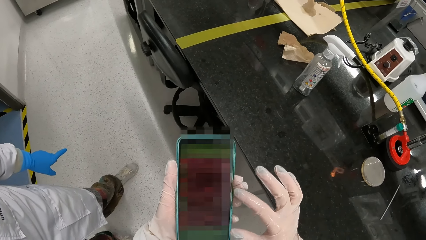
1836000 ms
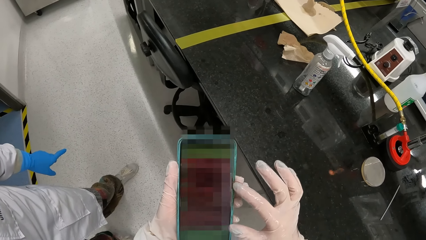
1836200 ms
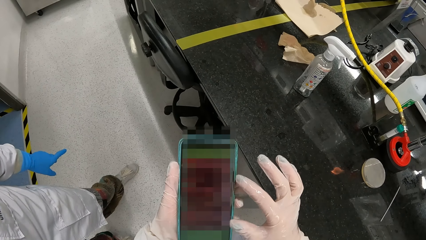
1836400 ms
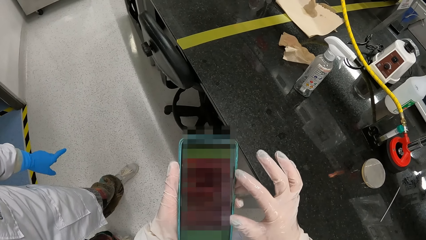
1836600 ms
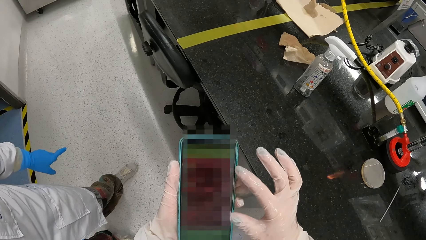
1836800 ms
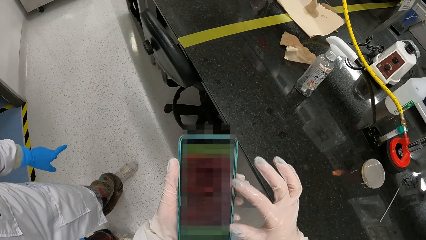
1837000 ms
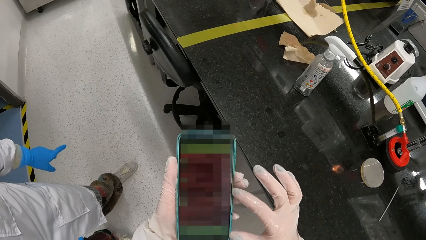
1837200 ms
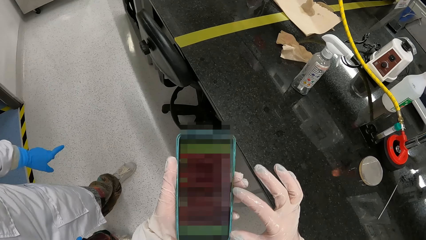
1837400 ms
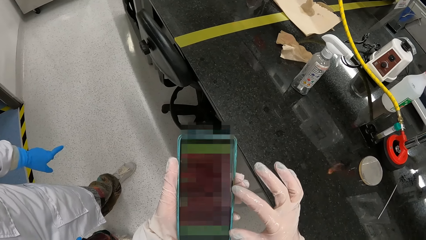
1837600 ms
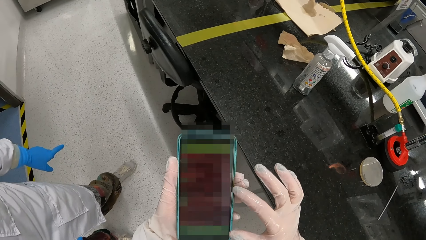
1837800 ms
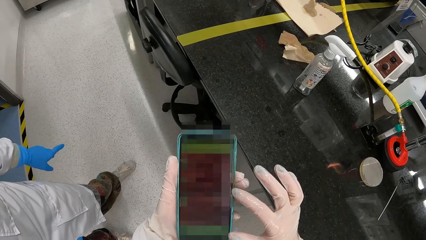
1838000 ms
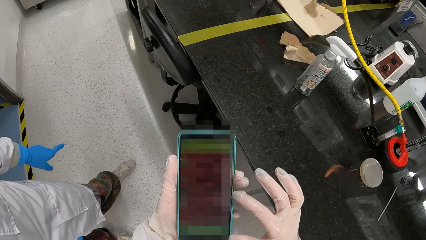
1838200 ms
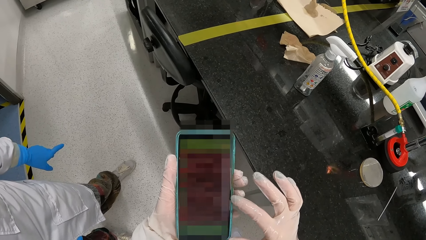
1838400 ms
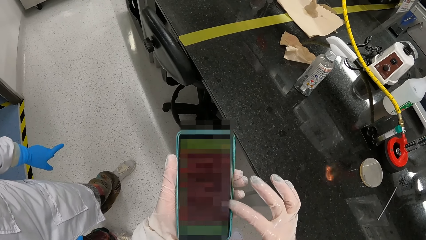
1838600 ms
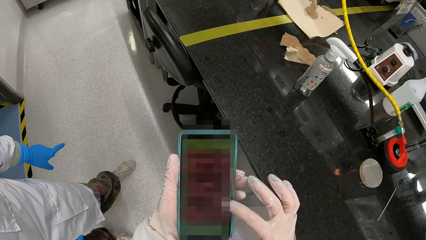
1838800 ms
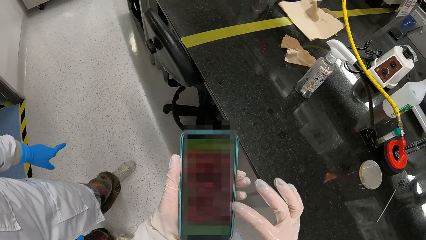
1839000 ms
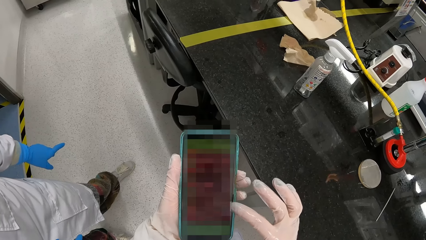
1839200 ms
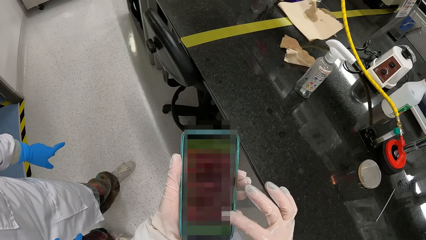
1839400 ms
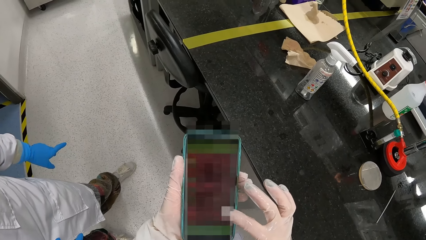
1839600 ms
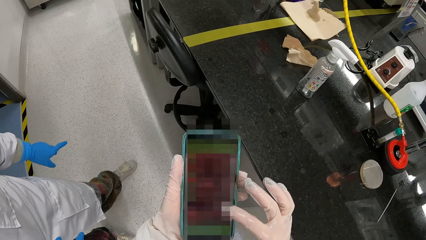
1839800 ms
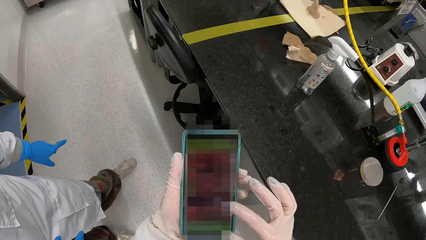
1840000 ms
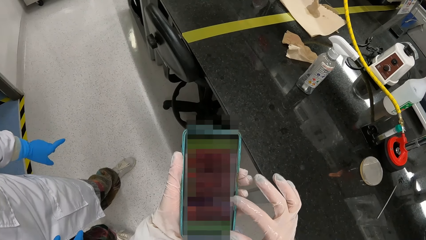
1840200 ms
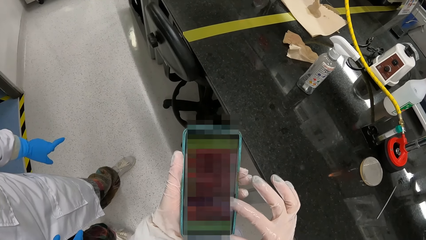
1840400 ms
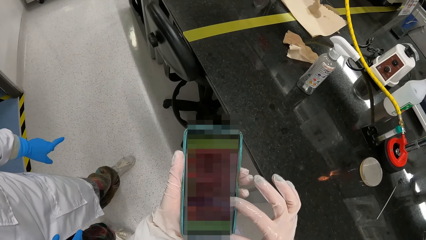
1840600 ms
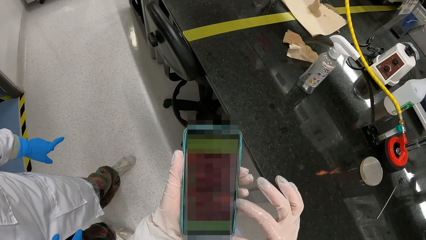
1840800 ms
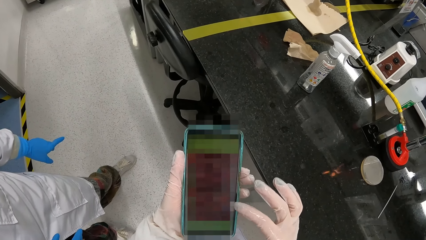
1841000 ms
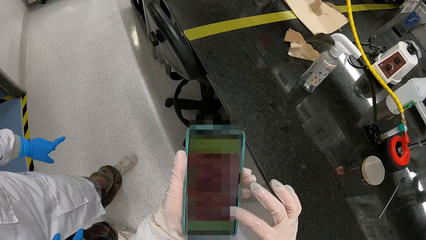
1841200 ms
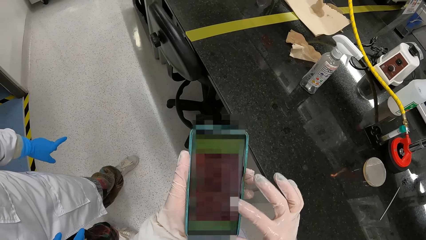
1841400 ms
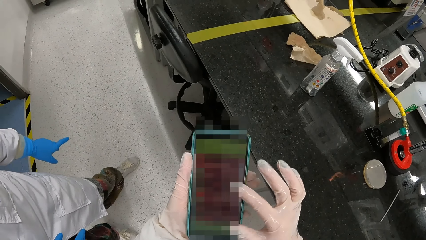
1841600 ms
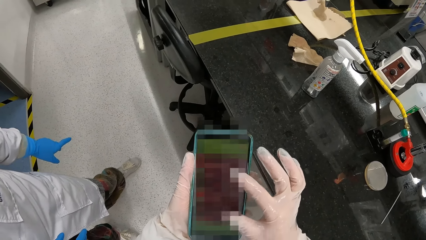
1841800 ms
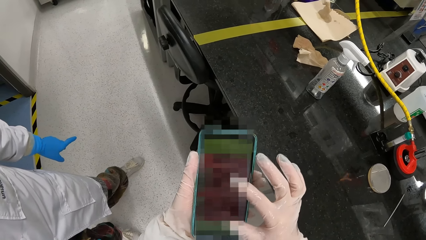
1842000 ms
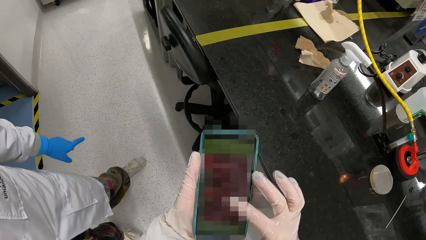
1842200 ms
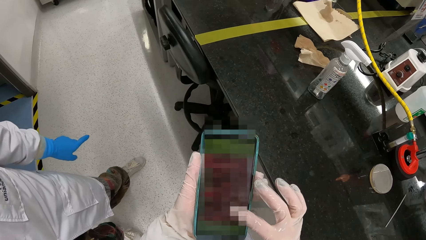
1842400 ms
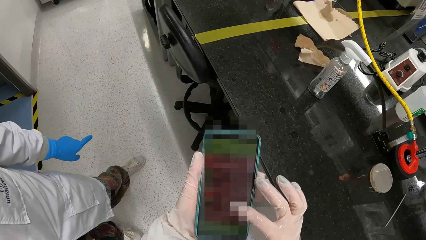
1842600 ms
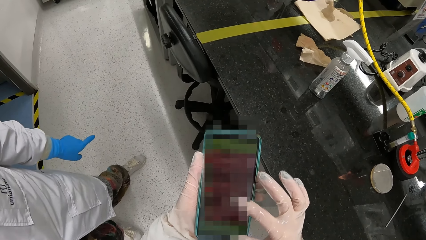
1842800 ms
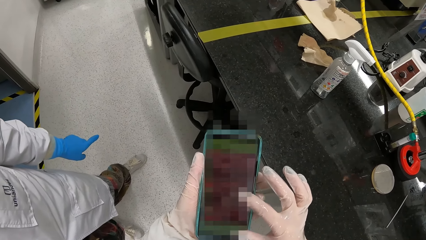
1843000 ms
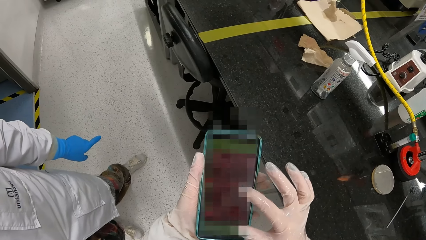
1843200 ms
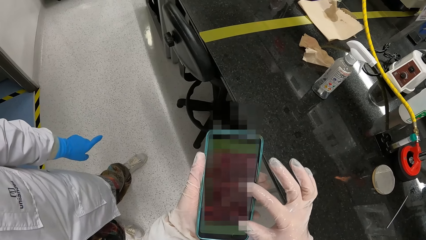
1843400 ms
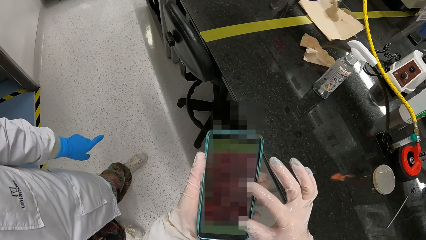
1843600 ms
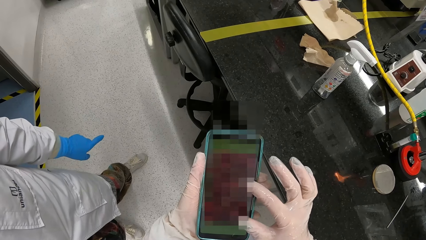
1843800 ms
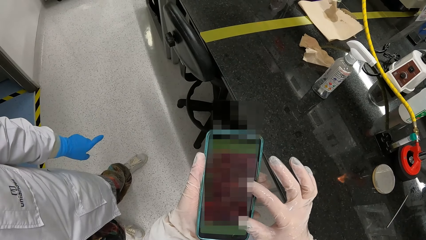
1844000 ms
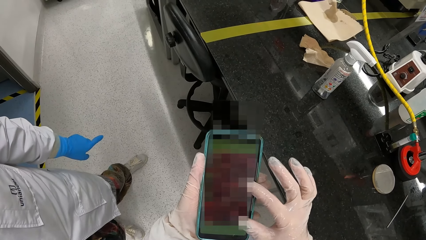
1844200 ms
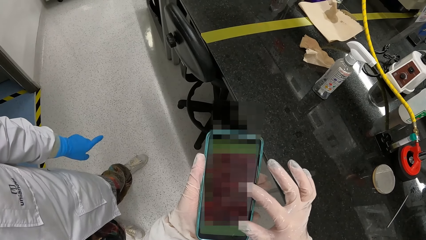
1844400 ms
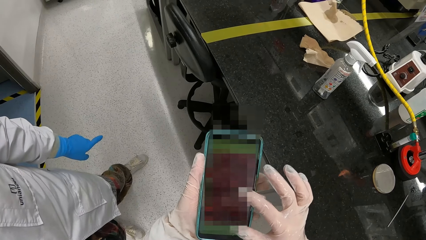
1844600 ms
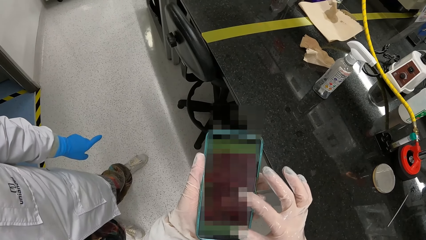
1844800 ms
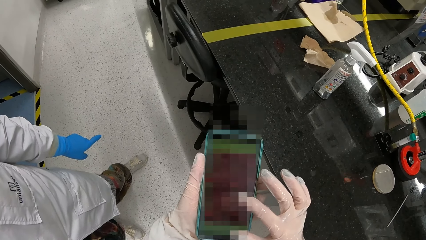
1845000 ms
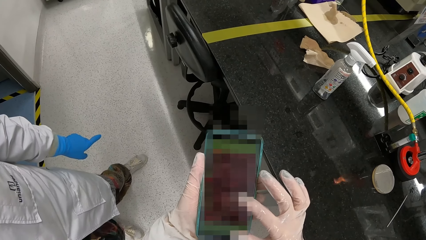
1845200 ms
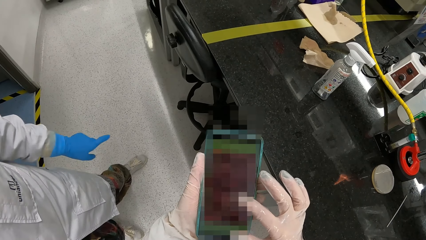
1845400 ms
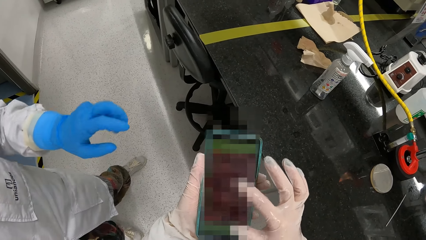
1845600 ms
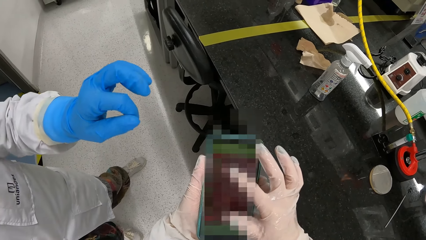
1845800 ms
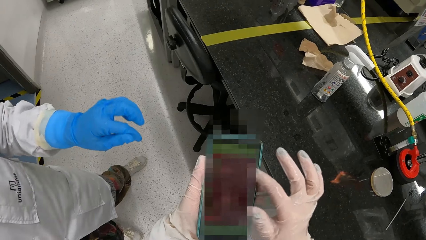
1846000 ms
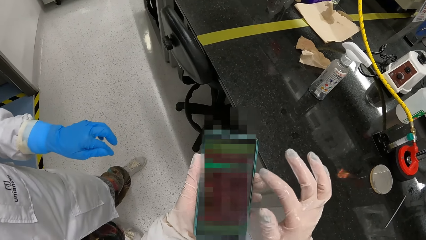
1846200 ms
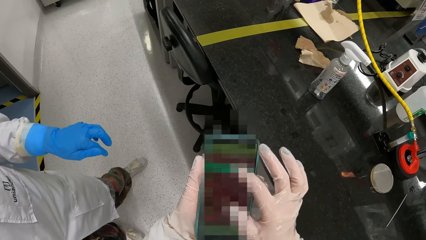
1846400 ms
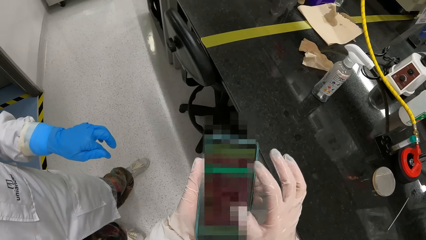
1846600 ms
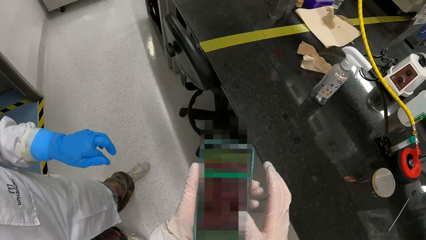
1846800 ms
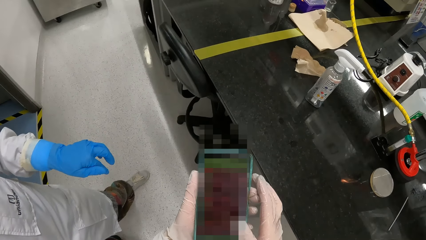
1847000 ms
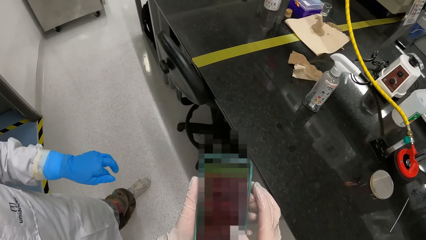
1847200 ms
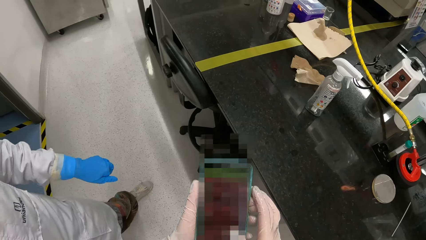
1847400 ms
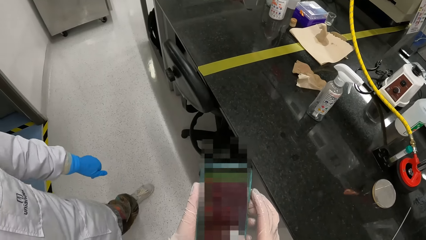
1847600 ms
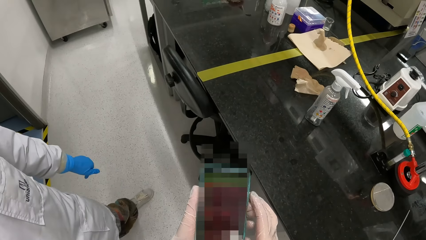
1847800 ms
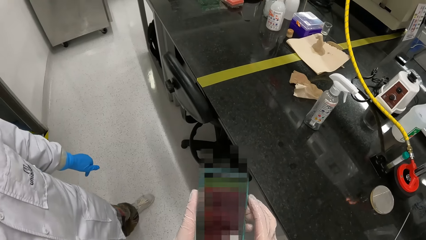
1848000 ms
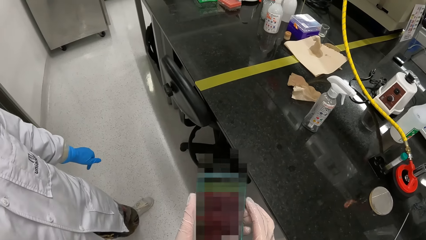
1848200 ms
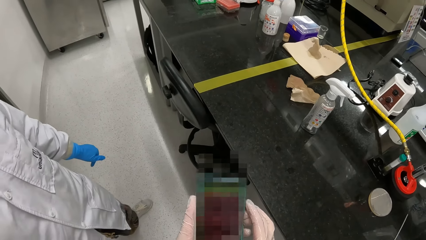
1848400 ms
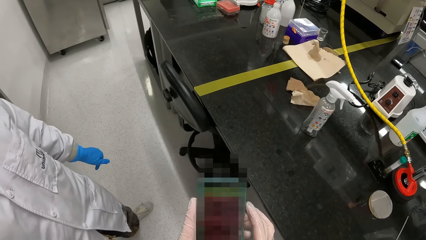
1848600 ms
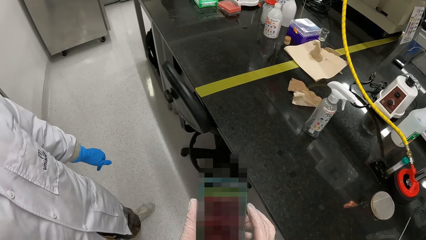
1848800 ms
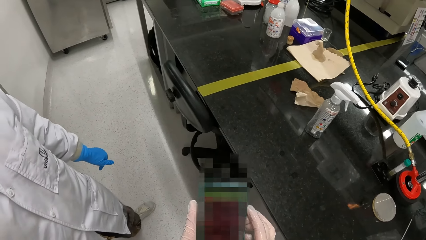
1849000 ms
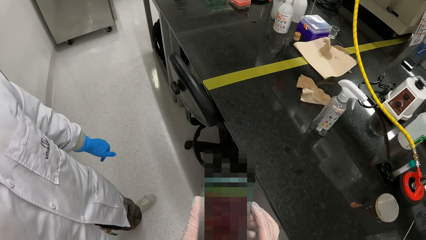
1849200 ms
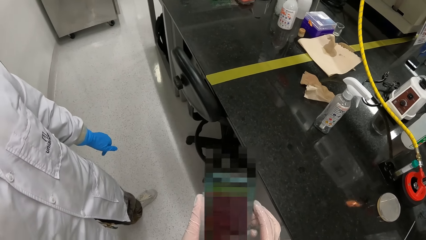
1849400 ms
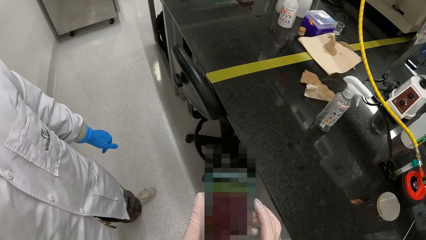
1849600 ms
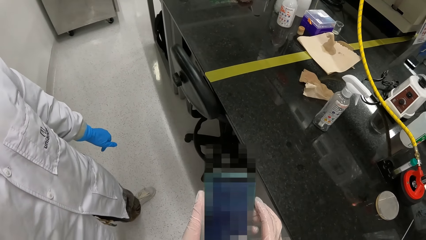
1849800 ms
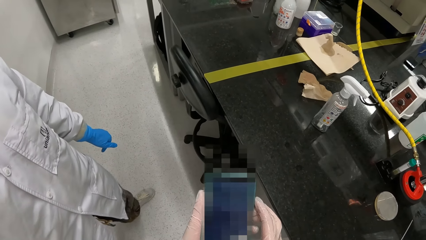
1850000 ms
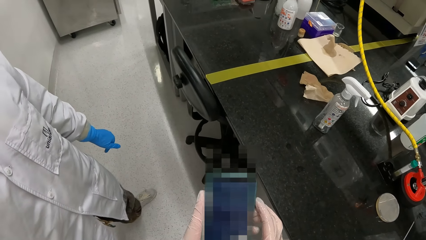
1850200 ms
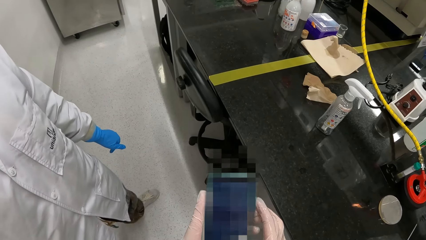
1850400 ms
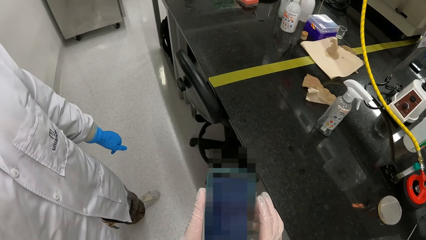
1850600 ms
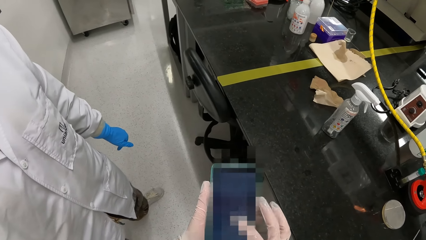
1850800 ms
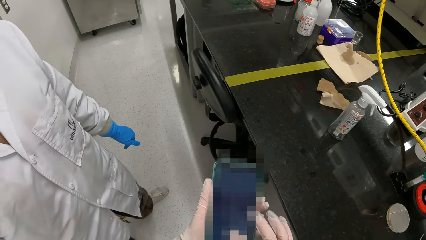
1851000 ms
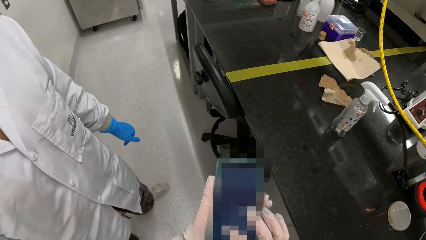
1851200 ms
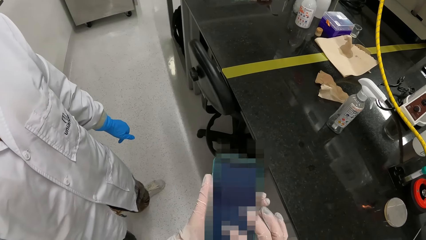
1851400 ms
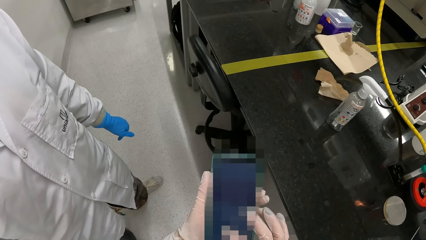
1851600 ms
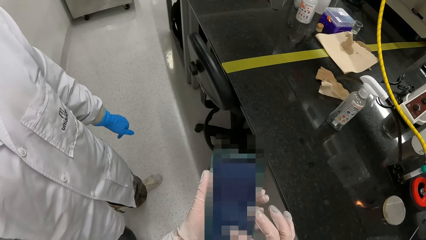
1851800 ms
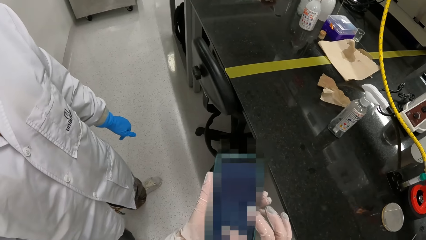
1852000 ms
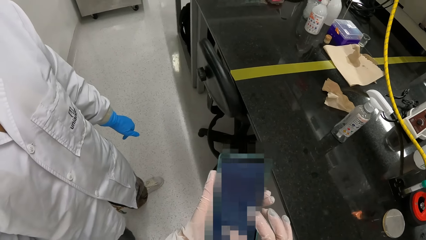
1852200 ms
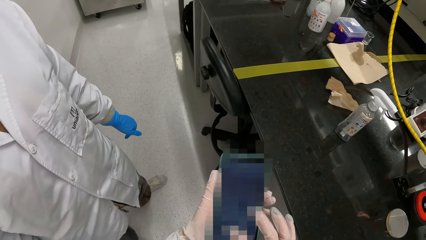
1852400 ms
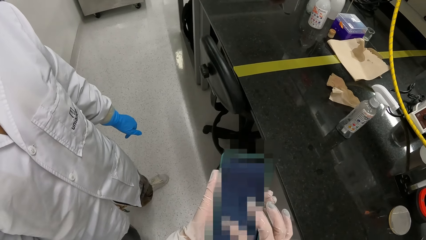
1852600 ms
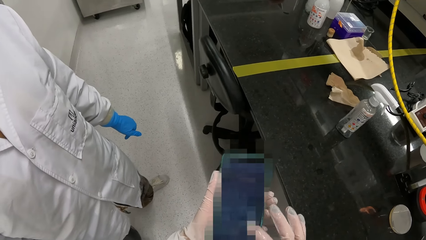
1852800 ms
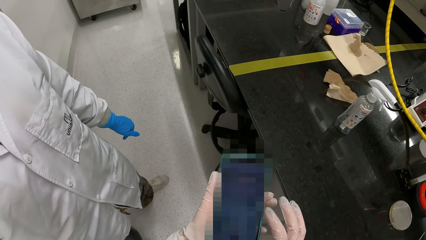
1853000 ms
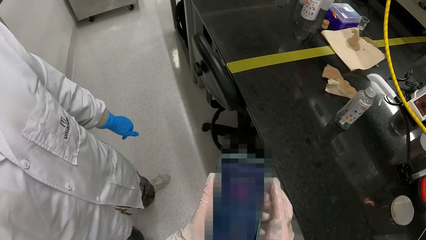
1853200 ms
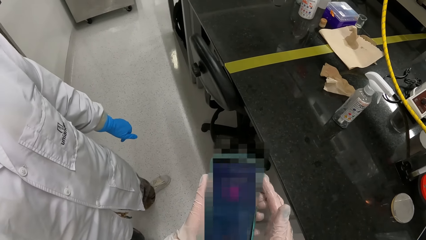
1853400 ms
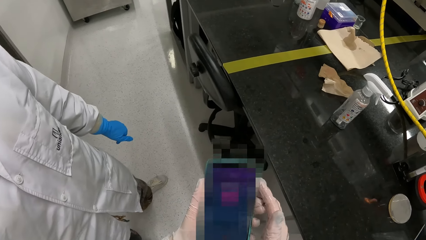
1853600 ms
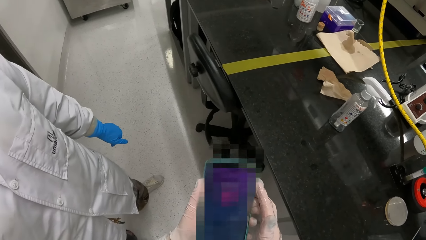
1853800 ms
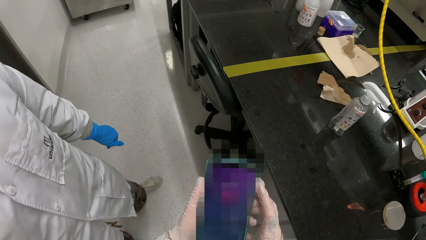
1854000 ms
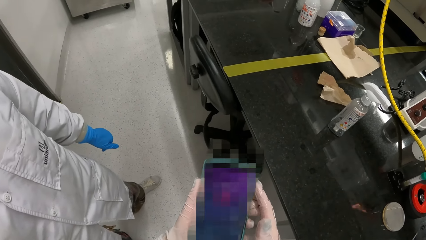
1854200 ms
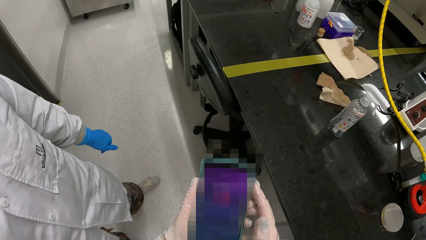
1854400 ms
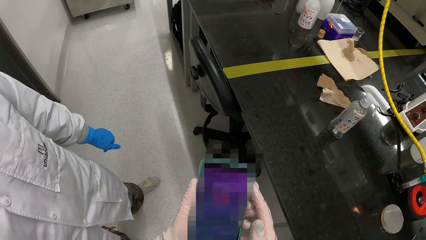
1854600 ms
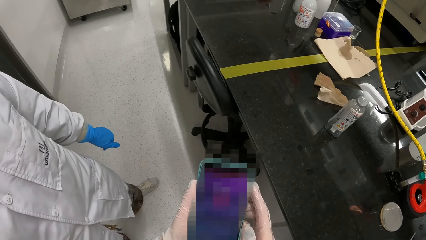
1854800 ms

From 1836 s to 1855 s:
The camera wearer reads the messages. She browses the phone. A laboratory technician gesticulates with her left hand. The camera wearer reads the messages.
